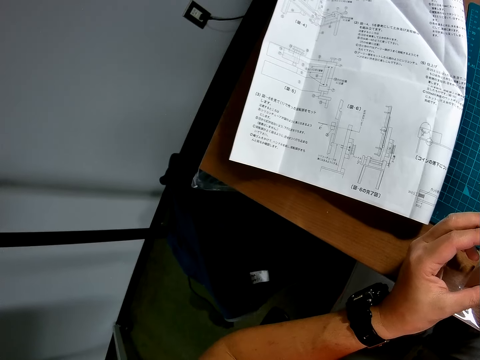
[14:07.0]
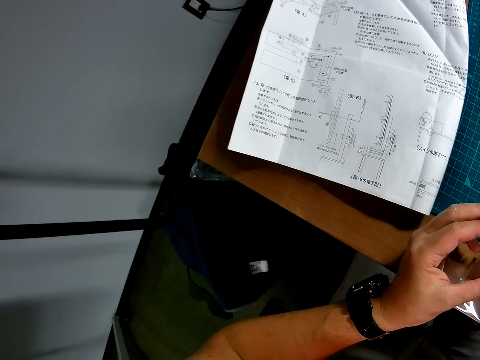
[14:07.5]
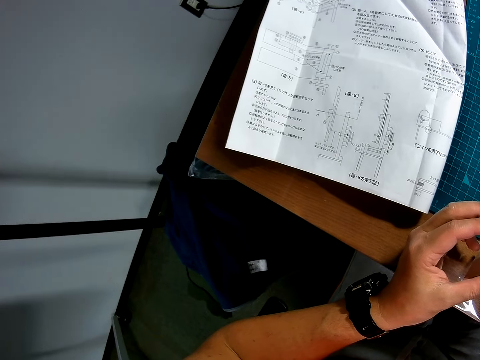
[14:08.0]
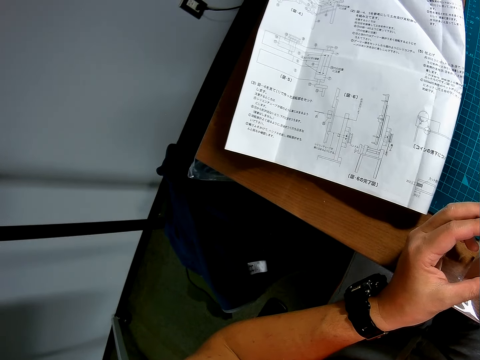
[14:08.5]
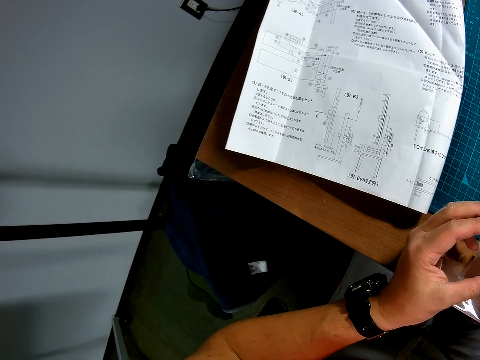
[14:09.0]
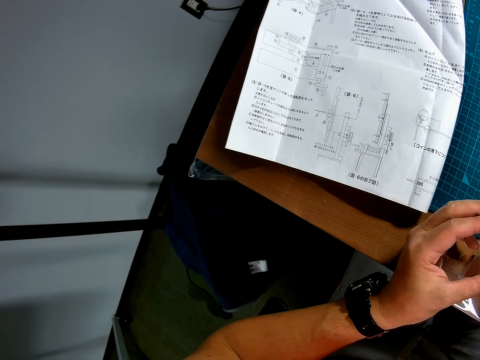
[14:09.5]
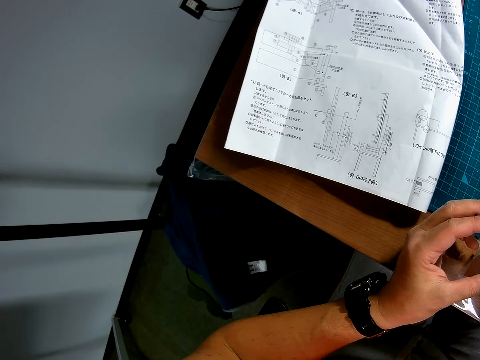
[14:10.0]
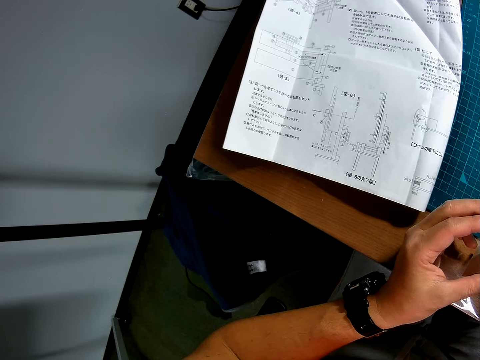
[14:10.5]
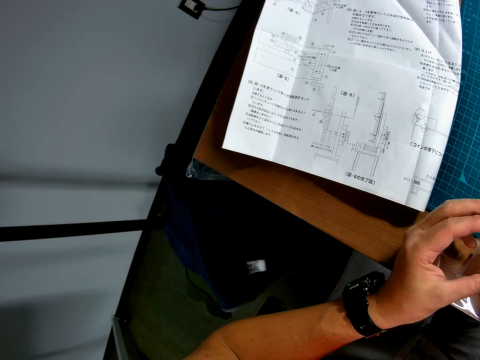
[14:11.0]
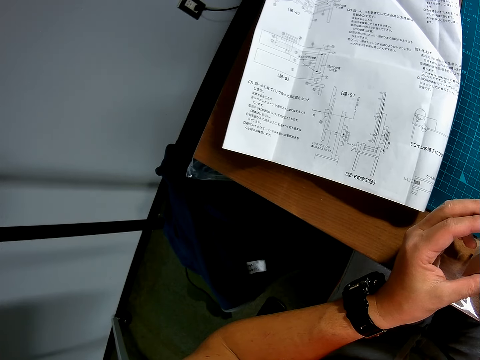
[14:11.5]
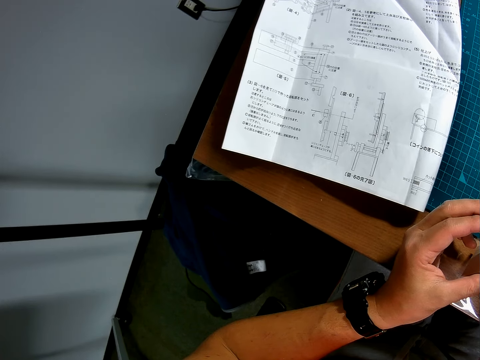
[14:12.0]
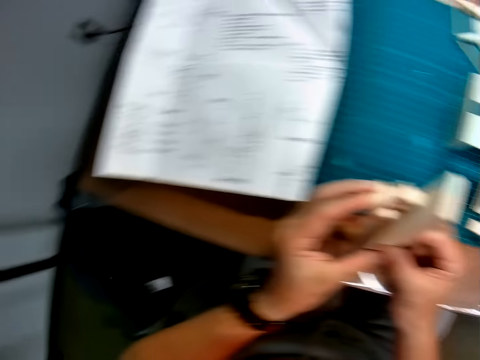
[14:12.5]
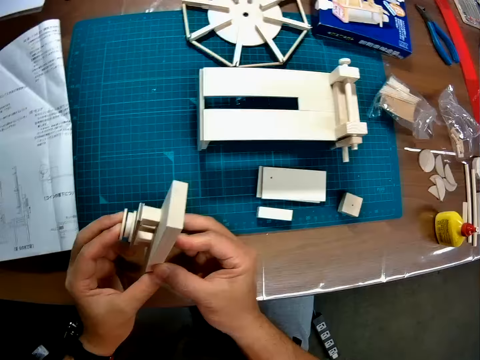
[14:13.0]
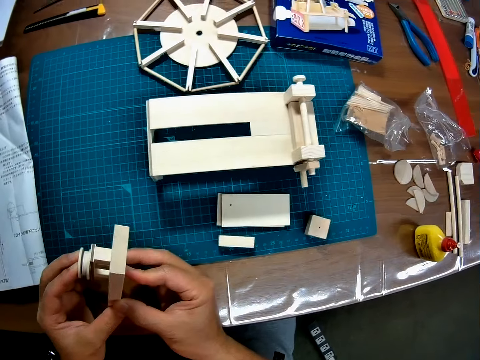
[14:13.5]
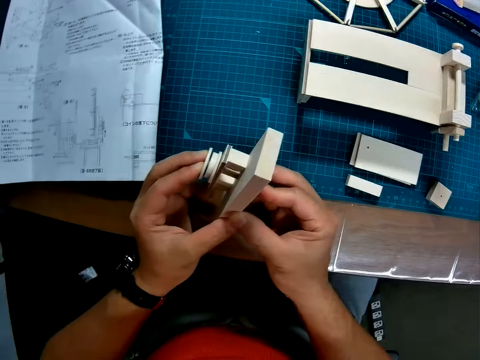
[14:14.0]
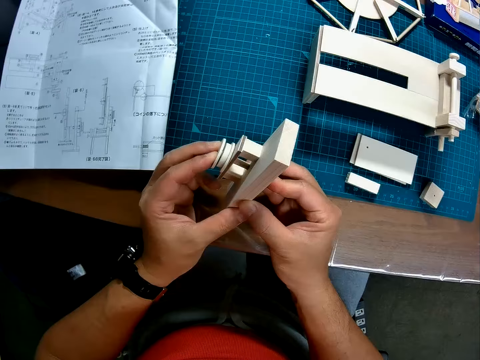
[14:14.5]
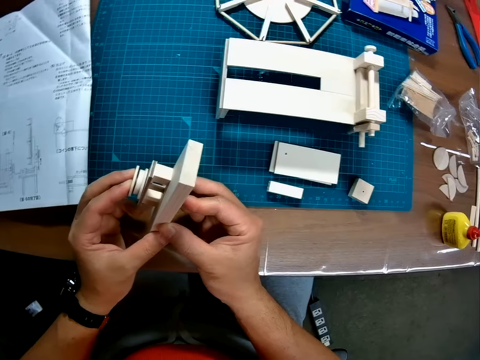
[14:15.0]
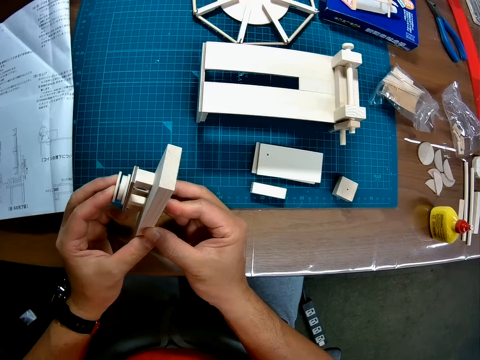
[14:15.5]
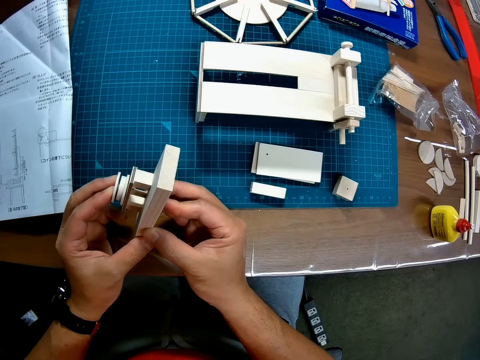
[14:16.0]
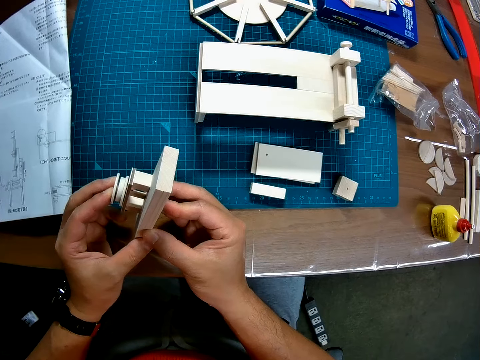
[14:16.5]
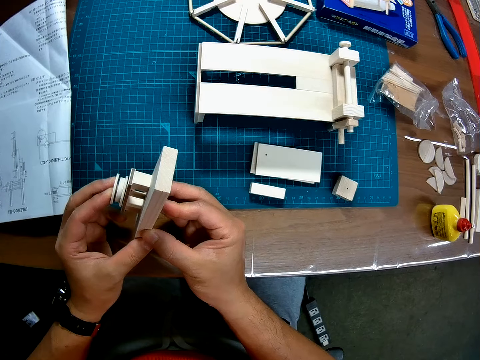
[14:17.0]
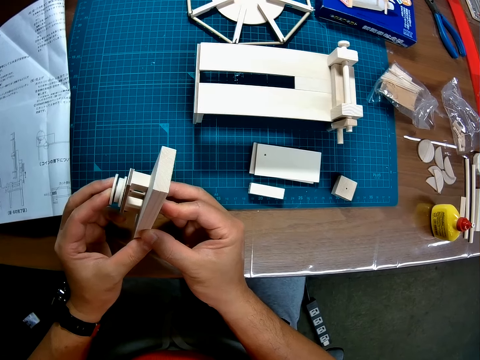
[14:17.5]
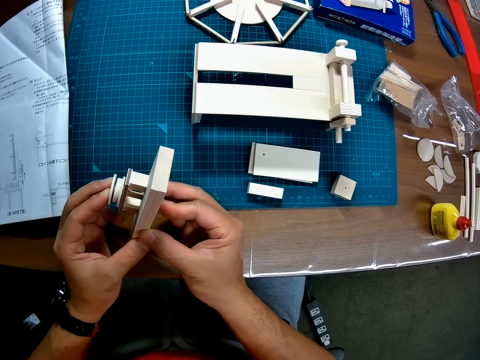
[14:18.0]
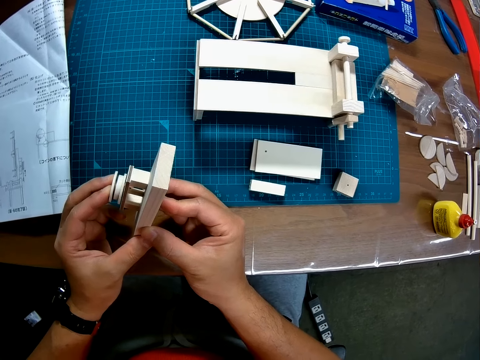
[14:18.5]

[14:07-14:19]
The camera wearer looks at the wooden mechanical model on the table. They press the wood piece.

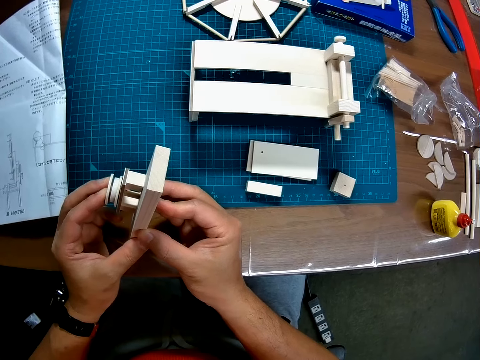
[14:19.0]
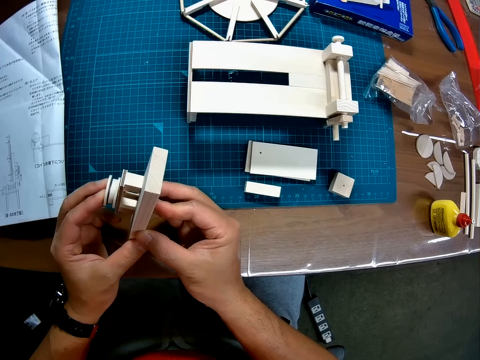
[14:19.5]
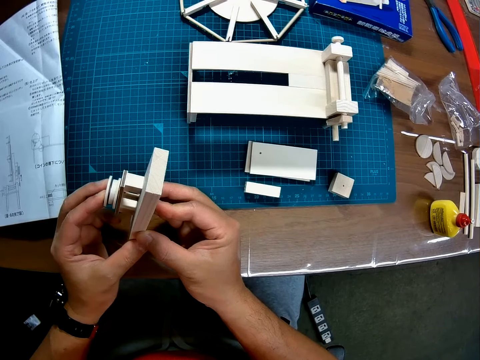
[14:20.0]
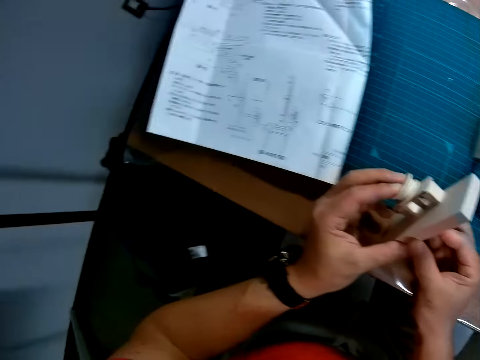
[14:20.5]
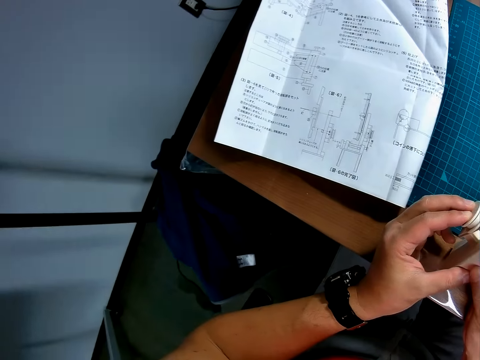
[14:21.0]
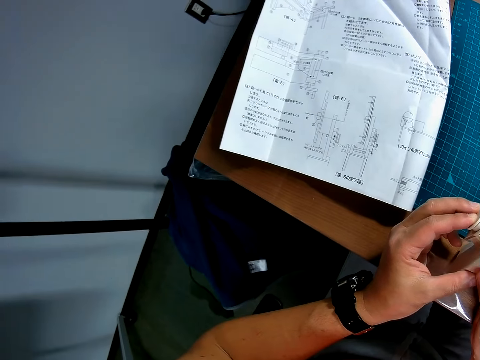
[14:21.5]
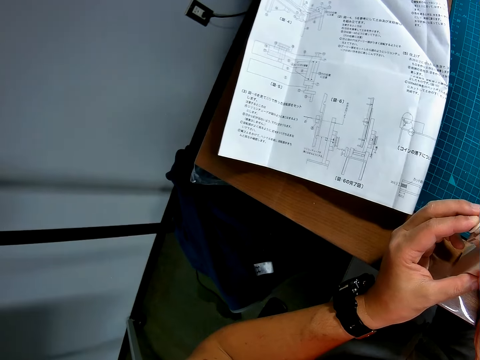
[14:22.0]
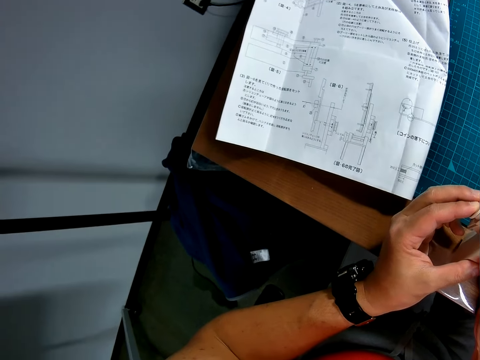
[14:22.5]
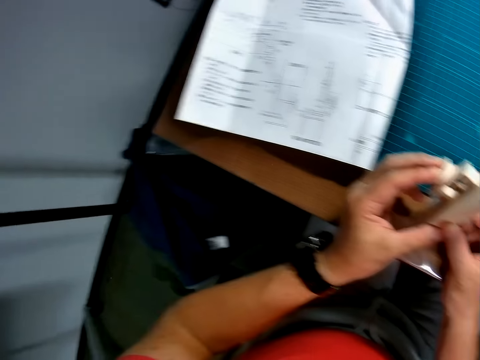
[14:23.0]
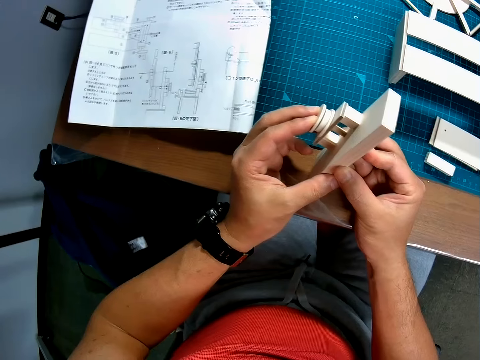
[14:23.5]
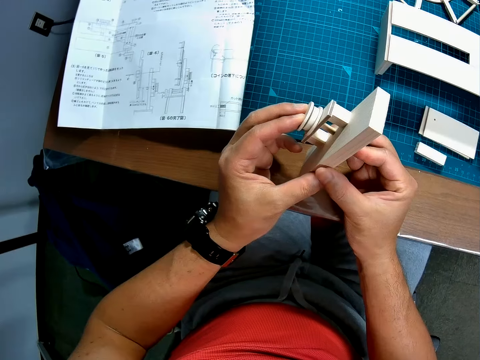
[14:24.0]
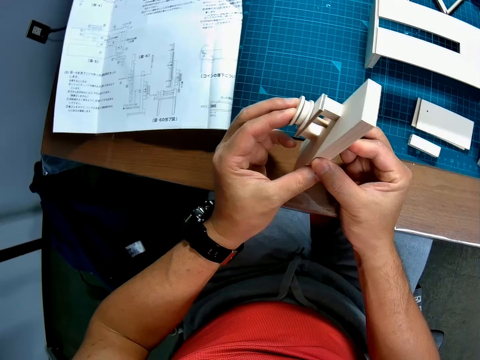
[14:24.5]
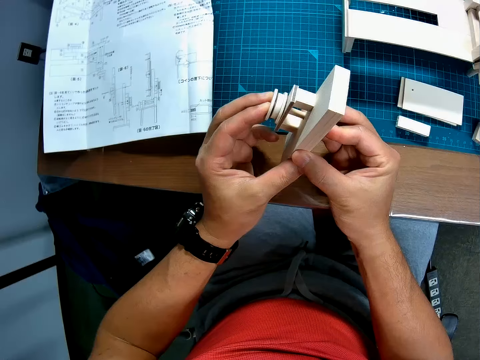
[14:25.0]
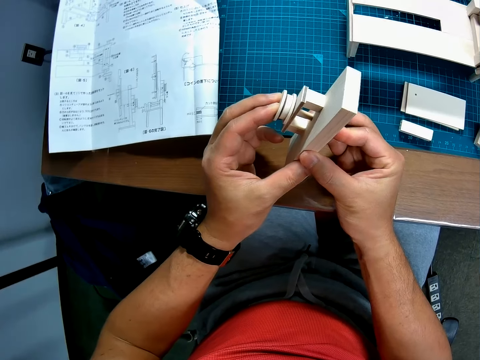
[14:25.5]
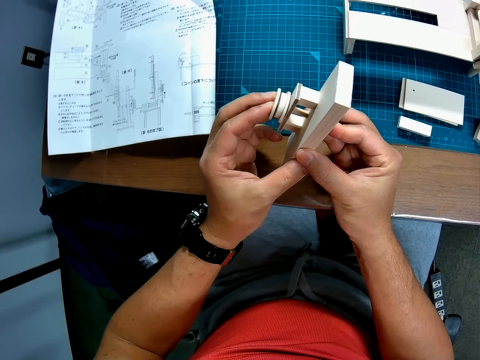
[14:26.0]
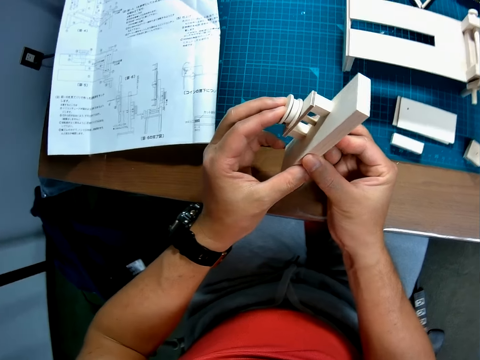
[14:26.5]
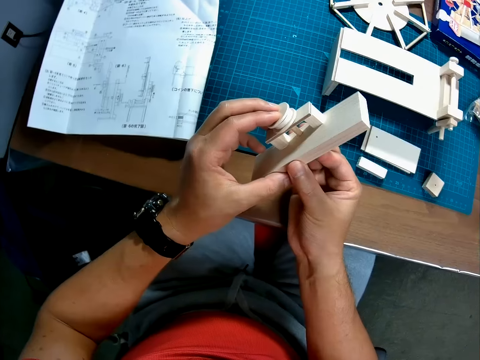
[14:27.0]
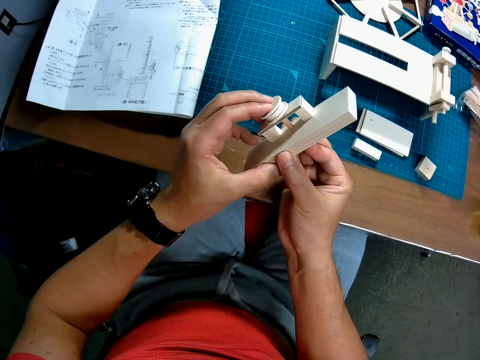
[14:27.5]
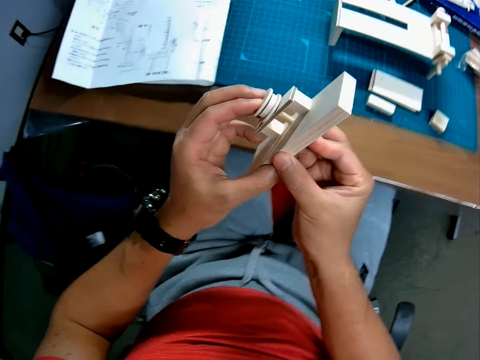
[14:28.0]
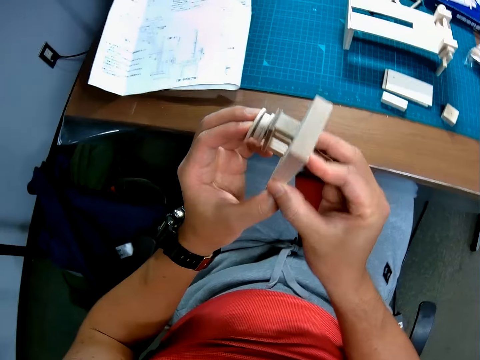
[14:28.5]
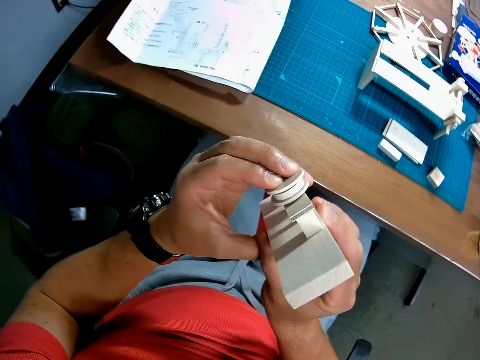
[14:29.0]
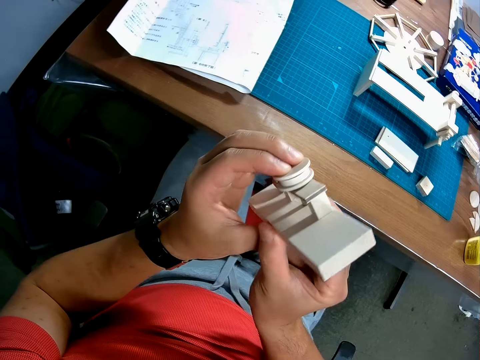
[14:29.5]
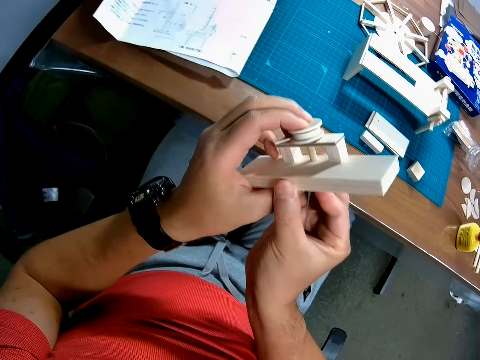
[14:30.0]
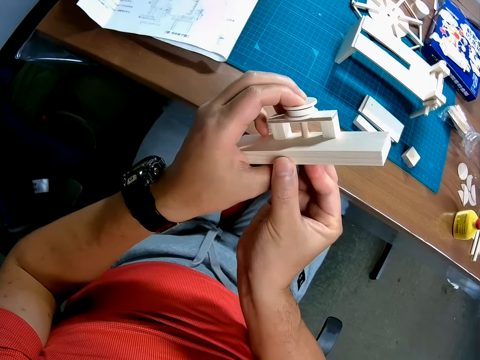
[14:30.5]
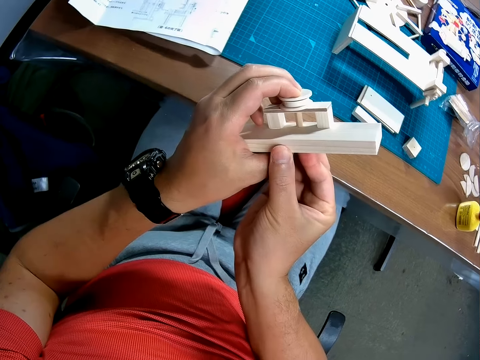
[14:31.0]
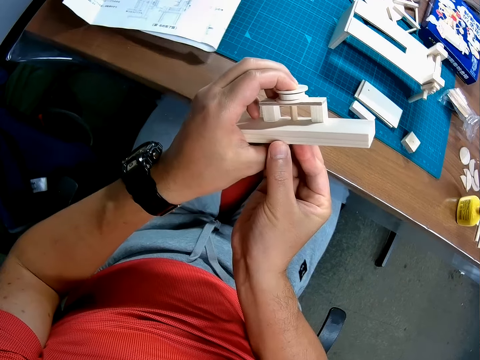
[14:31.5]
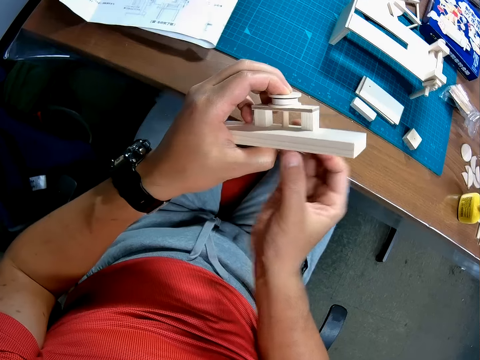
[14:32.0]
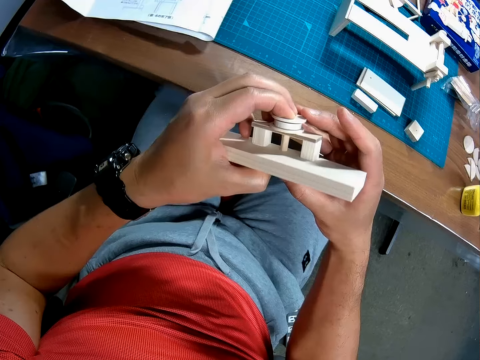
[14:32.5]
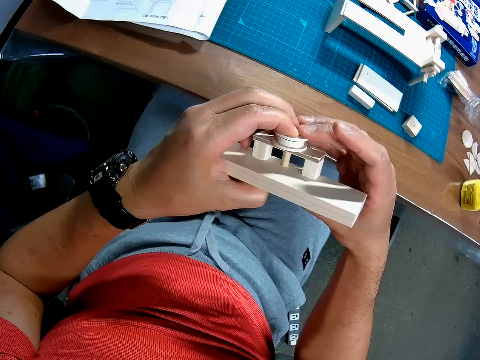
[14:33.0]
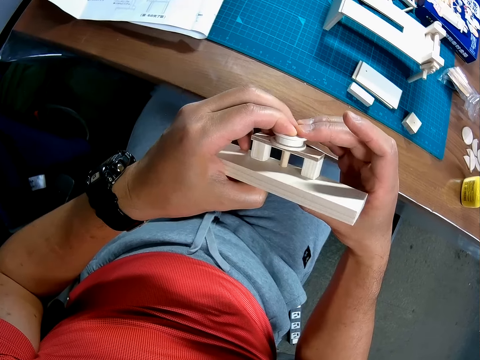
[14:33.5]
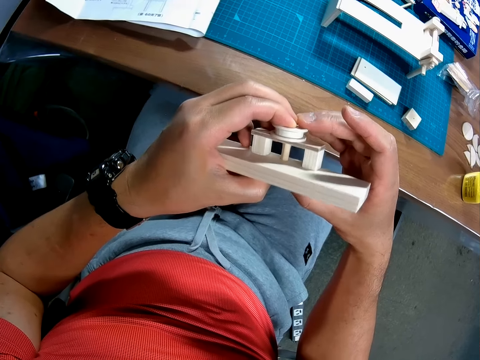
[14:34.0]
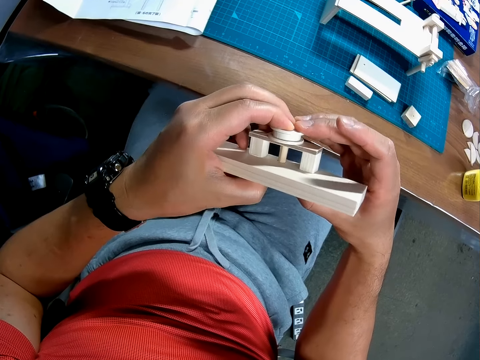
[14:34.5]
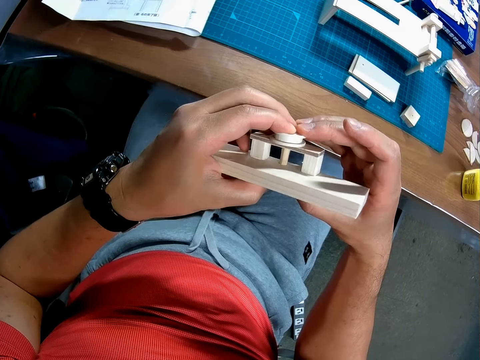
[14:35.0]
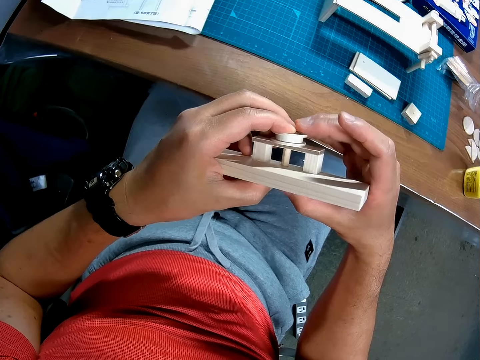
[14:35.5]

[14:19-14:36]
The camera wearer looks at a blueprint on the table again. They continue pressing the circular piece onto the small rod in the wooden assembly. They lean backward away from the table.
